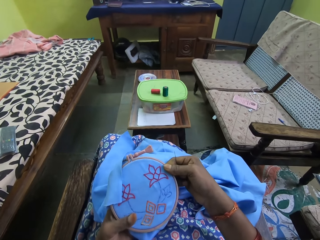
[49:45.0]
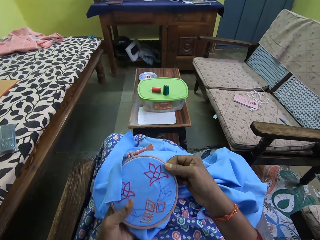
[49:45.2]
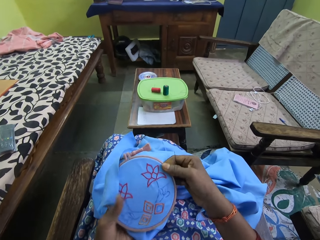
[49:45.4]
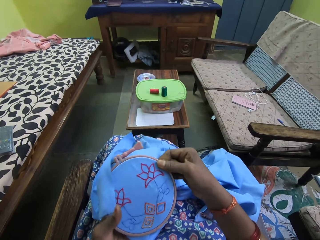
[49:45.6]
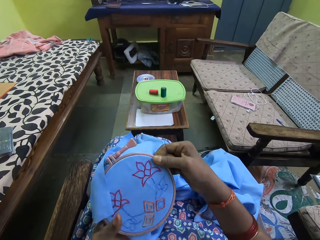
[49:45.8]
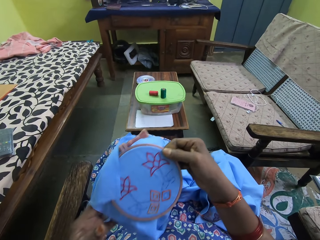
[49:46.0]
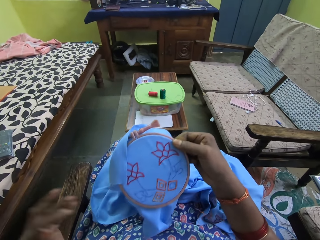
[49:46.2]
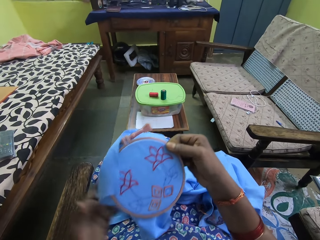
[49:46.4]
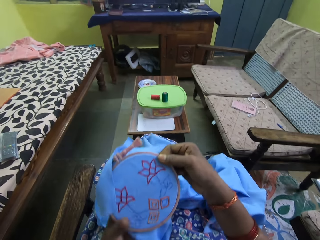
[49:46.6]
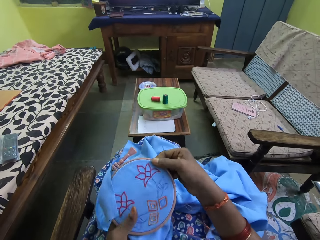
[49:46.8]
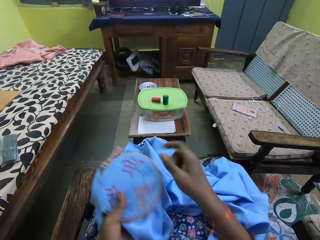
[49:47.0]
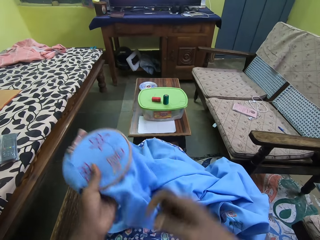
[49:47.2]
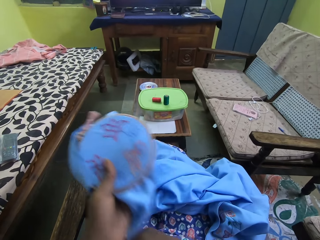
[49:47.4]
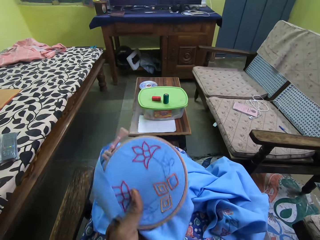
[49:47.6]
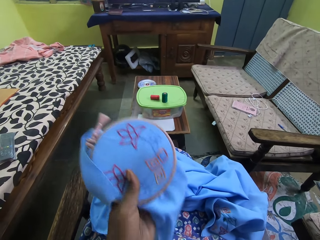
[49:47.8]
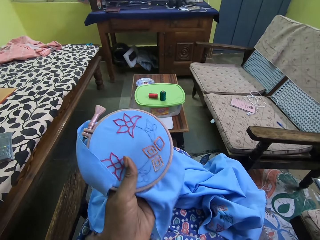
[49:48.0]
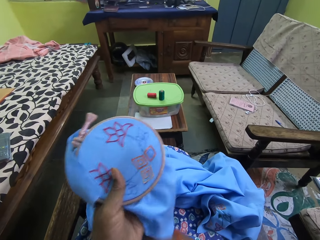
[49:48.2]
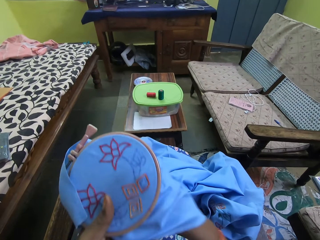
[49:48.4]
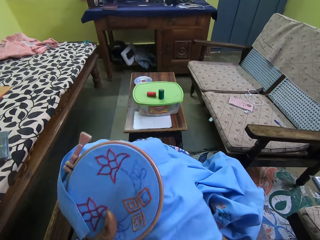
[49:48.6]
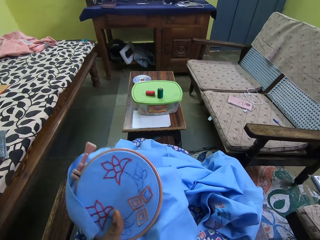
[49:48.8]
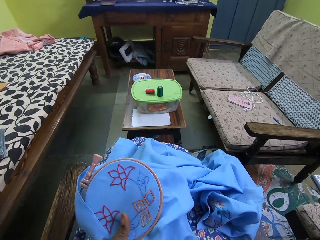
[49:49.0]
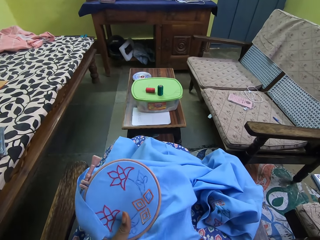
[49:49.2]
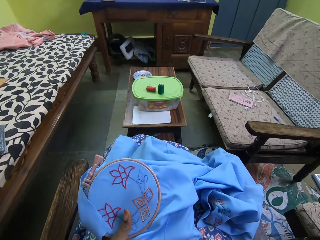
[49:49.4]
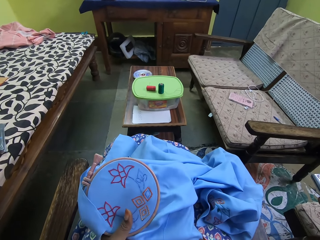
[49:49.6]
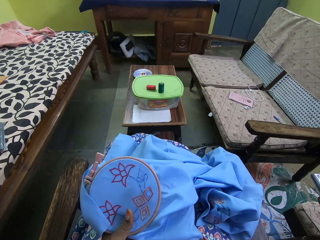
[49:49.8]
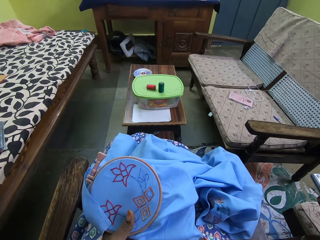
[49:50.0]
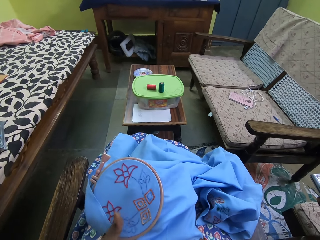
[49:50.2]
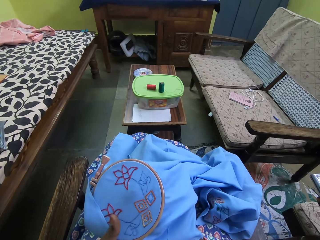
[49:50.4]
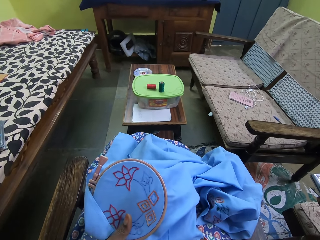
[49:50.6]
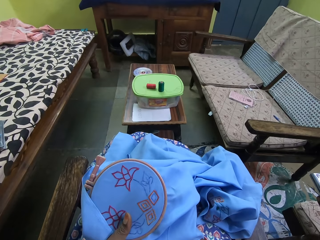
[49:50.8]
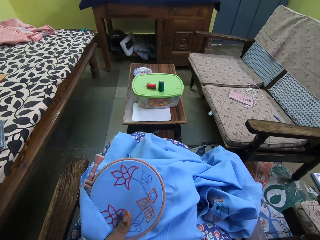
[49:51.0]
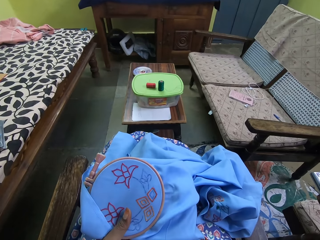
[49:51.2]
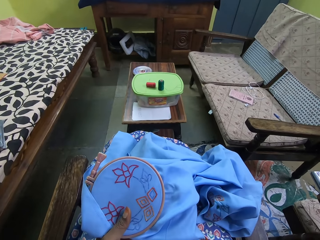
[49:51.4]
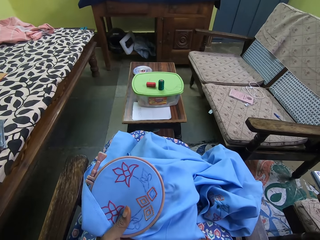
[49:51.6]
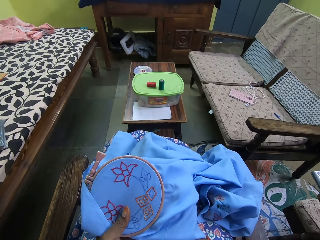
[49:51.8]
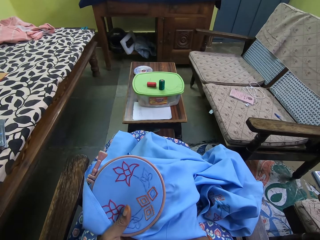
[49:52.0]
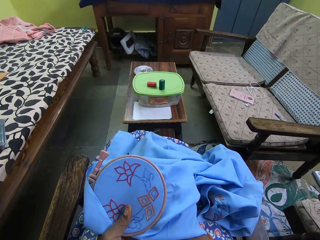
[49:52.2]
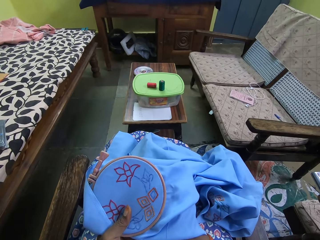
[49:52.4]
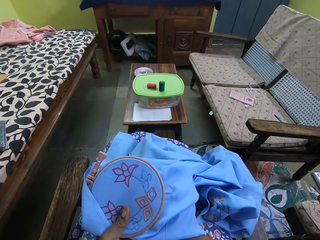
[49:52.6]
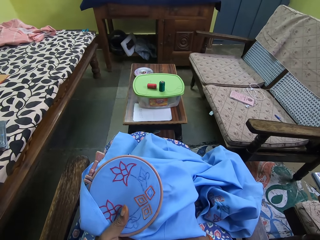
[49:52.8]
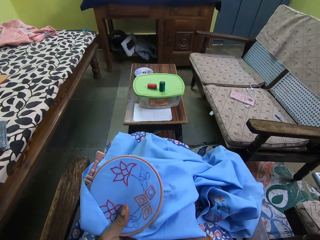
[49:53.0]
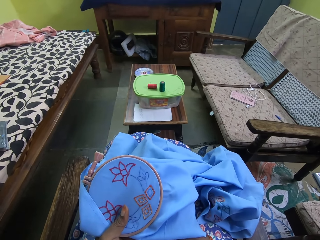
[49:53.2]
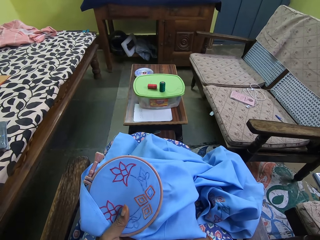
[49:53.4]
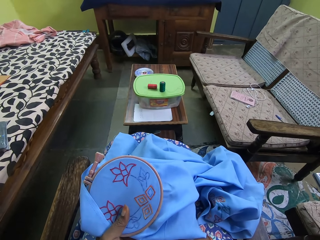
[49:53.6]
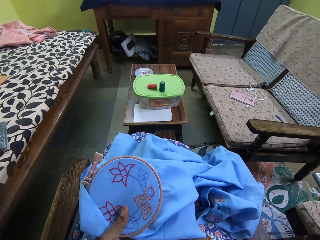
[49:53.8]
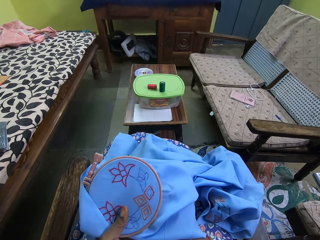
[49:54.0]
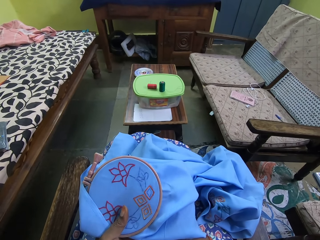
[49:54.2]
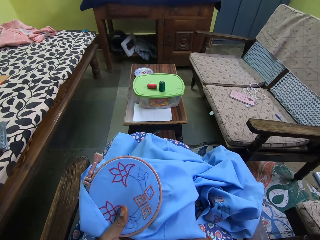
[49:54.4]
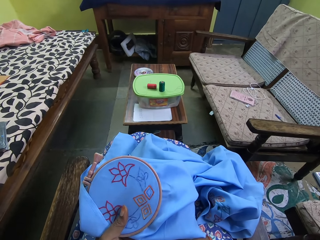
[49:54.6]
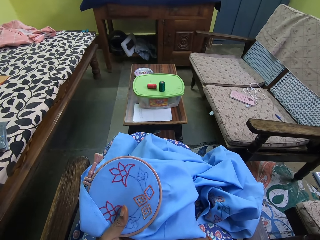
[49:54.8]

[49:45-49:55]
The camera wearer adjusts the embroidery hoop on the fabric with her hands. She adjusts the fabric with both hands. She passes the needle in her right hand into the fabric. She sews the fabric with the needle.

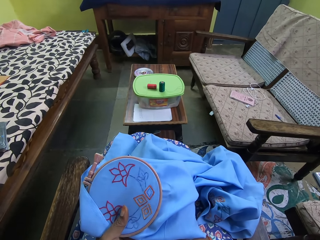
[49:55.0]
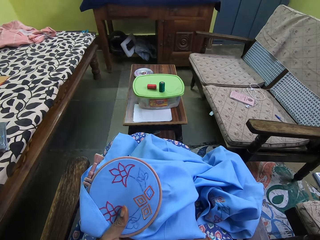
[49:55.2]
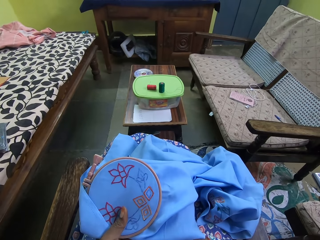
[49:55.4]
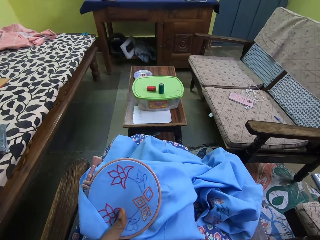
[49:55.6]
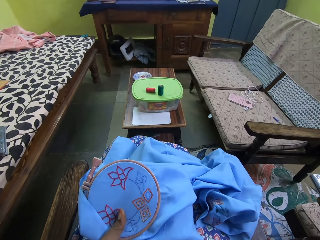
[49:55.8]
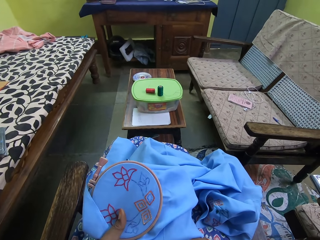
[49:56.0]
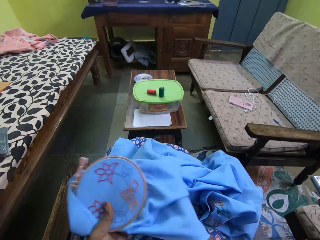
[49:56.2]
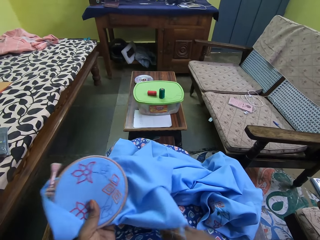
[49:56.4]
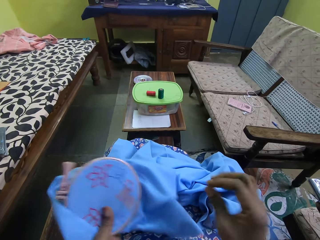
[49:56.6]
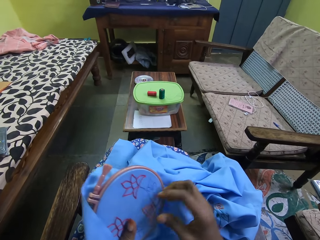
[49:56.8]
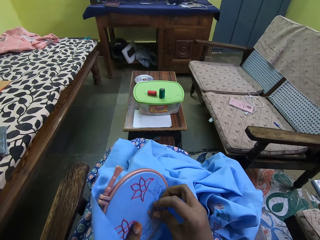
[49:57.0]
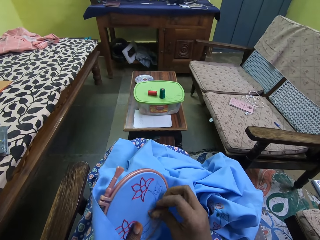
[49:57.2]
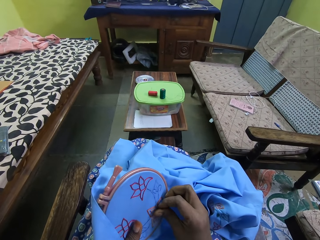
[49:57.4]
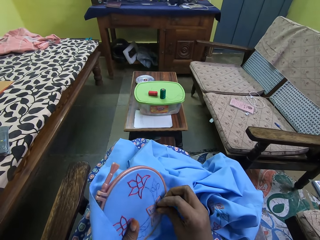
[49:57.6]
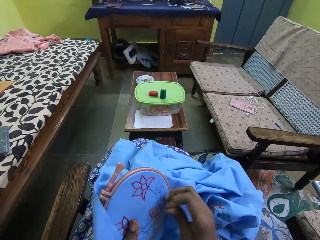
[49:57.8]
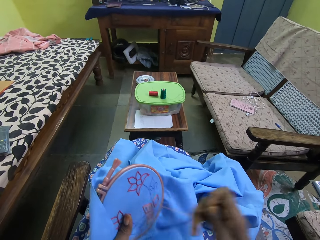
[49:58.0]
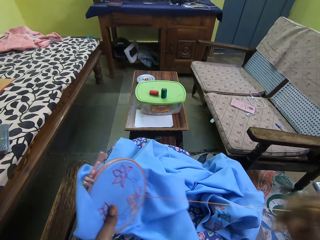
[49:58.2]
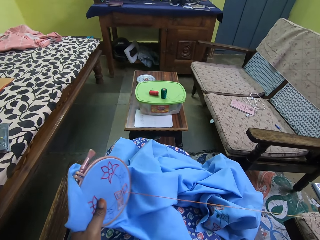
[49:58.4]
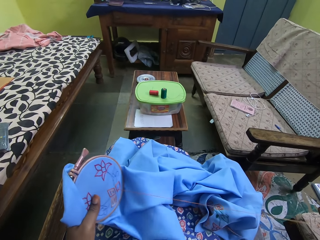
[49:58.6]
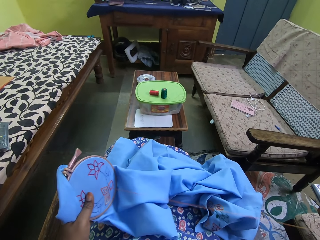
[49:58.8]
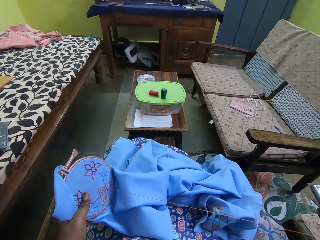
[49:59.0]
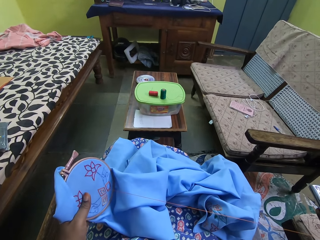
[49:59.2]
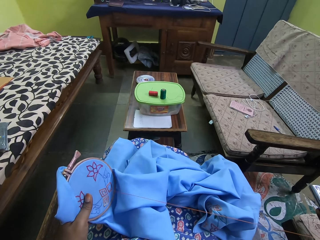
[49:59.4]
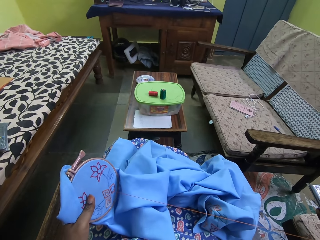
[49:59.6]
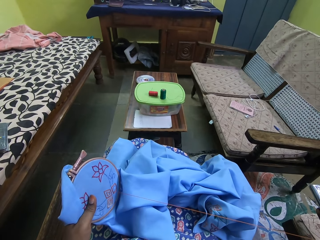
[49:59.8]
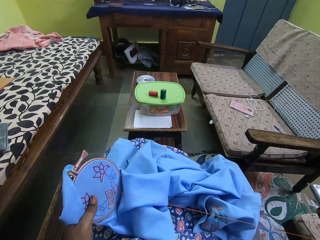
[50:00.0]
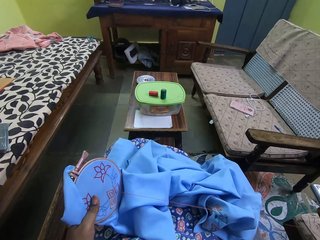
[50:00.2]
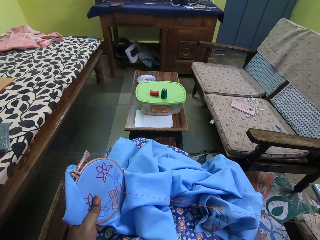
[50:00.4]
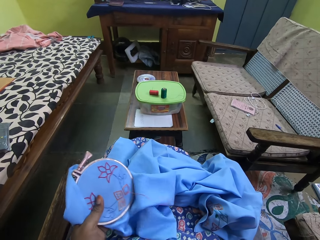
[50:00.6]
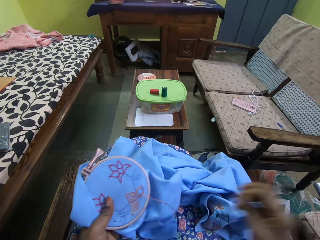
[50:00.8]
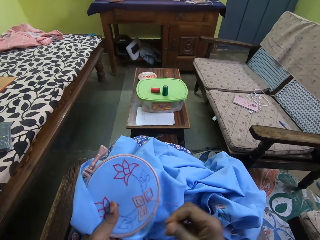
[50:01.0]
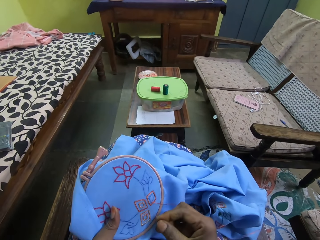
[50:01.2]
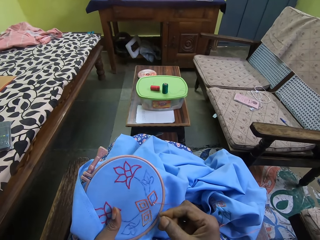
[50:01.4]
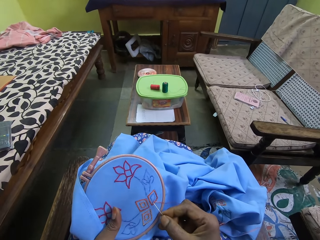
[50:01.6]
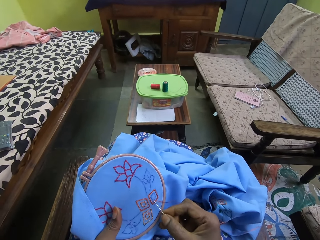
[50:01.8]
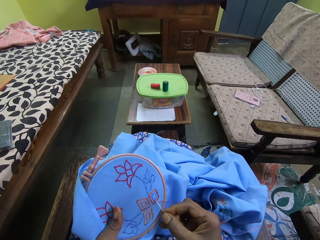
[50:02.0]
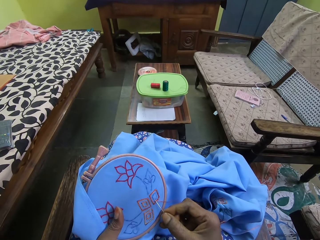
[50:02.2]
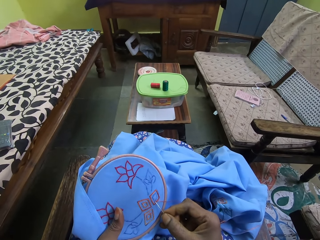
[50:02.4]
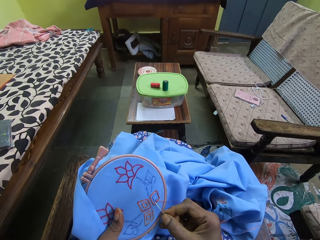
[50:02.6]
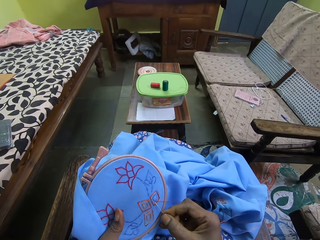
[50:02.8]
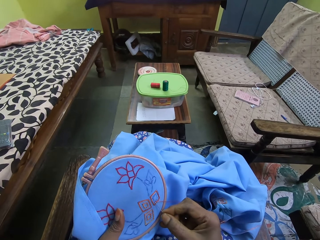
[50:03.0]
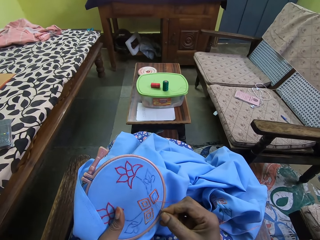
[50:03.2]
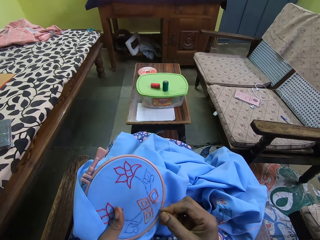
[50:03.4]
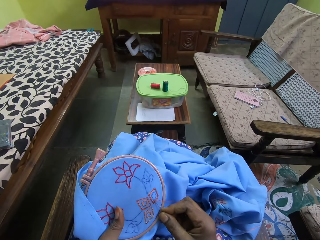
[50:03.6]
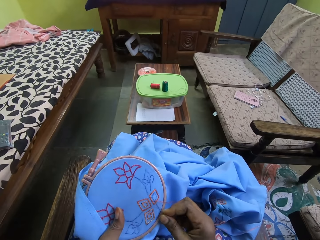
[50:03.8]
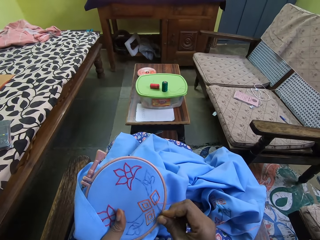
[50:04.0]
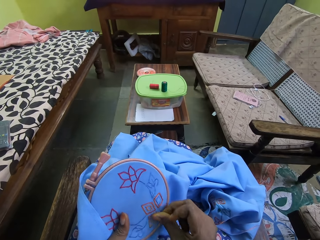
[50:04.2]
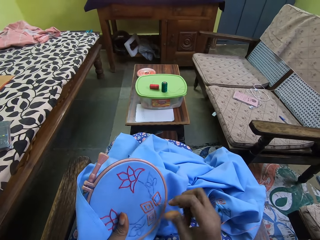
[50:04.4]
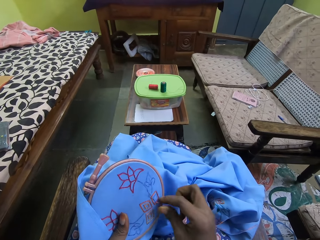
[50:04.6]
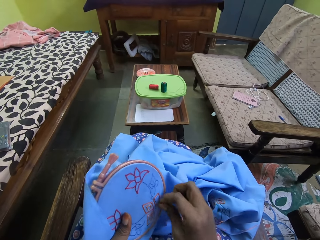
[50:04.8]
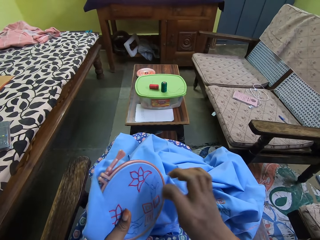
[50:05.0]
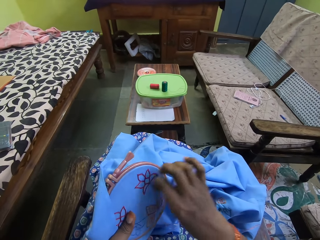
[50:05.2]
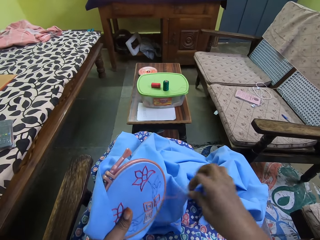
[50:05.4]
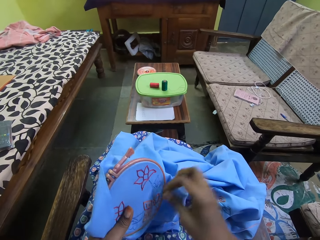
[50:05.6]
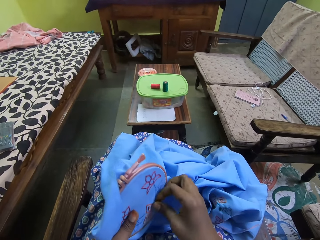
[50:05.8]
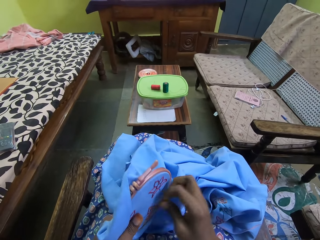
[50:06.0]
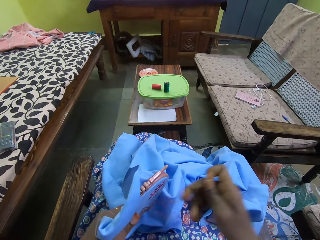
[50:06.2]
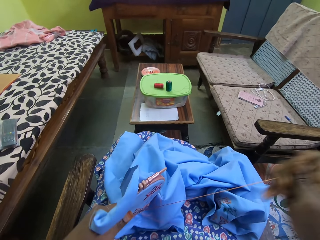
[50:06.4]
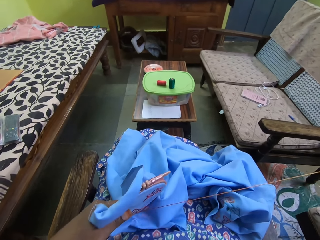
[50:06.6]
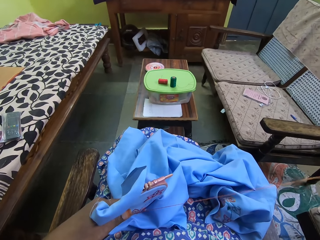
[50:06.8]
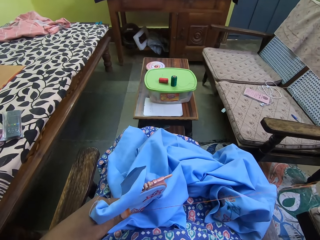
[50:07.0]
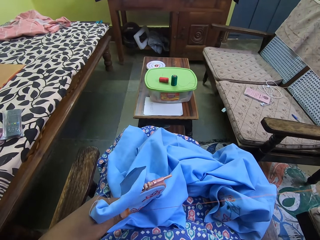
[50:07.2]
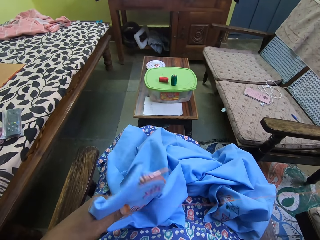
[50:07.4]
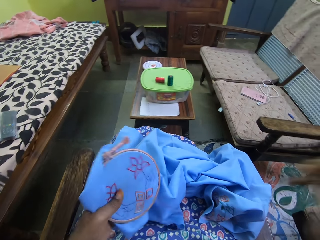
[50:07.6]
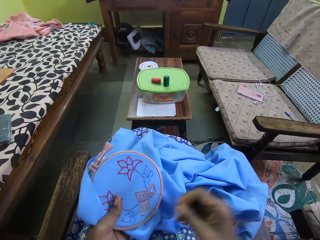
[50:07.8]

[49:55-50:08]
The camera wearer pulls out the needle on the fabric with her right hand. She embroiders on the fabric in her left hand with the needle in her right hand.
